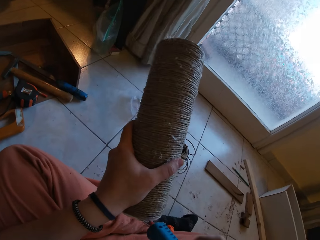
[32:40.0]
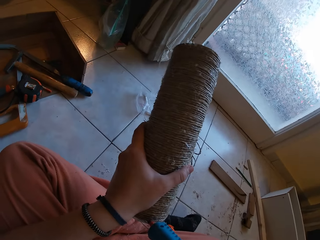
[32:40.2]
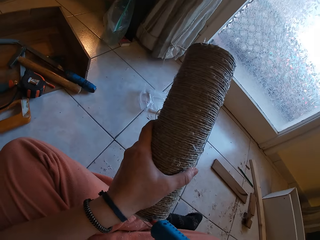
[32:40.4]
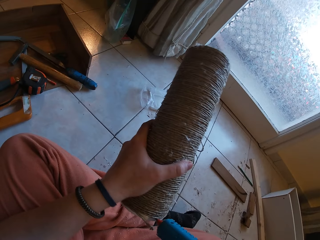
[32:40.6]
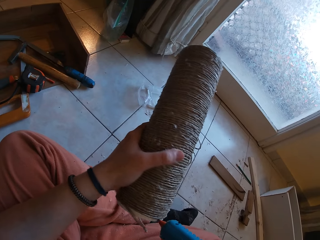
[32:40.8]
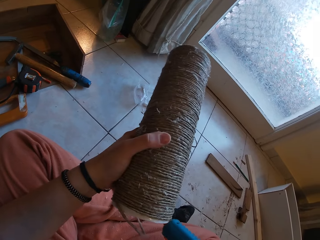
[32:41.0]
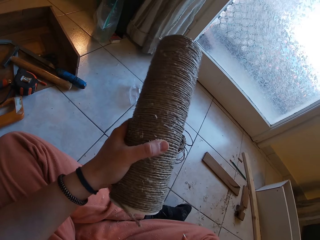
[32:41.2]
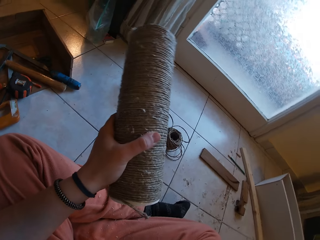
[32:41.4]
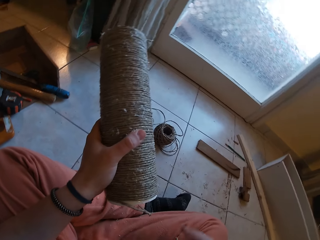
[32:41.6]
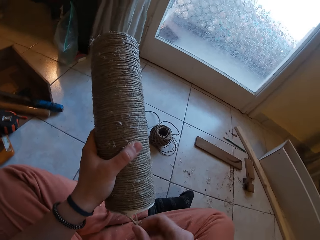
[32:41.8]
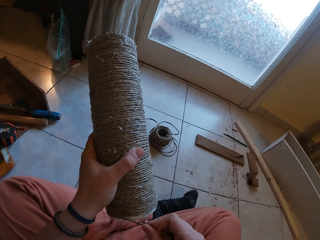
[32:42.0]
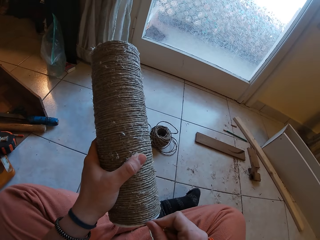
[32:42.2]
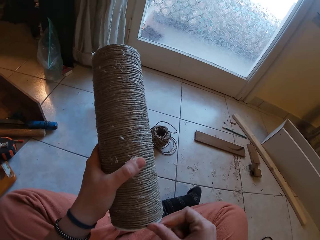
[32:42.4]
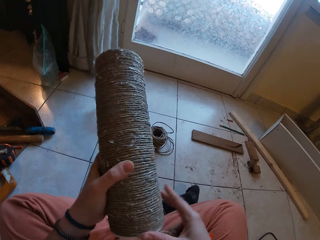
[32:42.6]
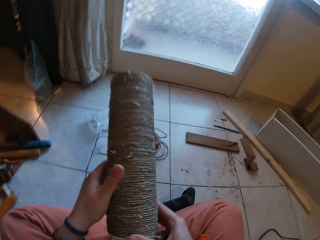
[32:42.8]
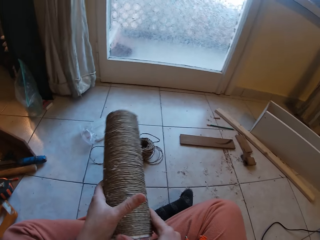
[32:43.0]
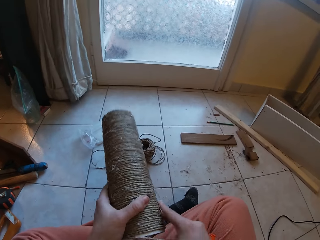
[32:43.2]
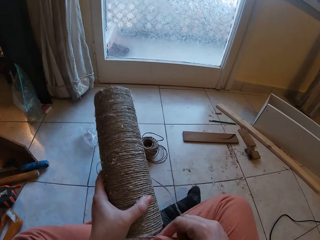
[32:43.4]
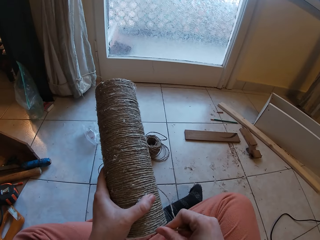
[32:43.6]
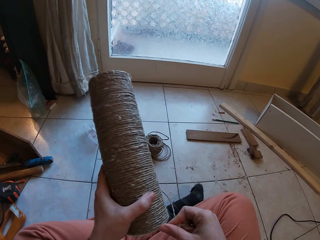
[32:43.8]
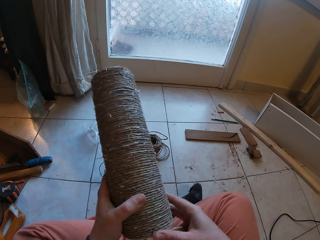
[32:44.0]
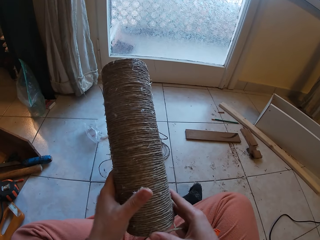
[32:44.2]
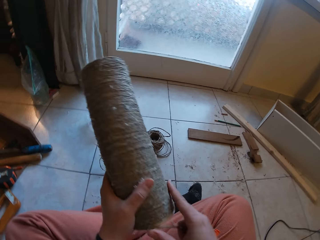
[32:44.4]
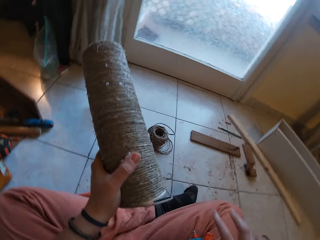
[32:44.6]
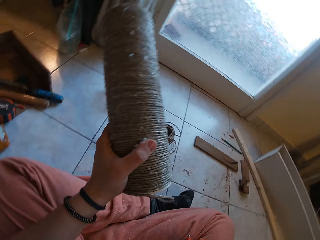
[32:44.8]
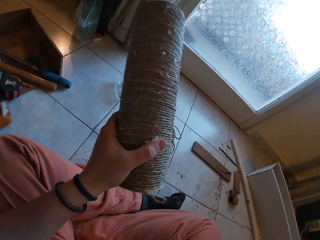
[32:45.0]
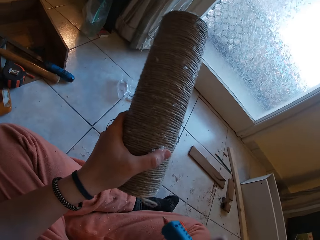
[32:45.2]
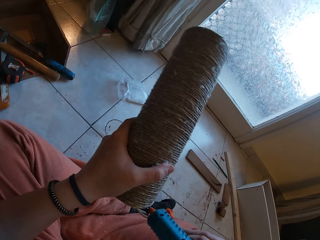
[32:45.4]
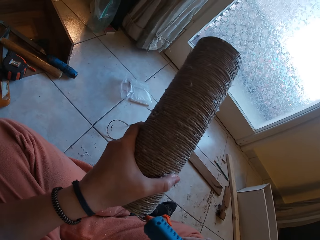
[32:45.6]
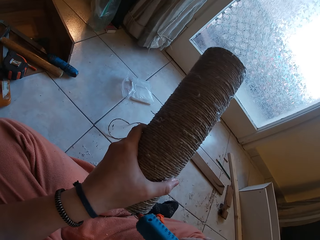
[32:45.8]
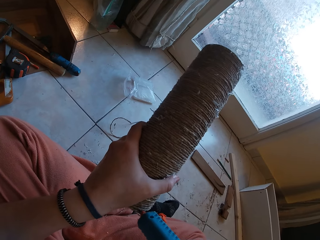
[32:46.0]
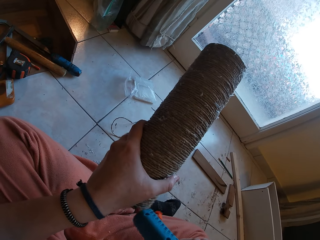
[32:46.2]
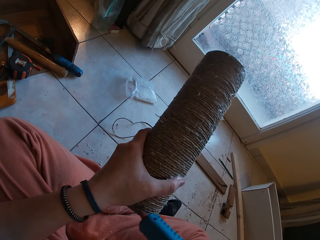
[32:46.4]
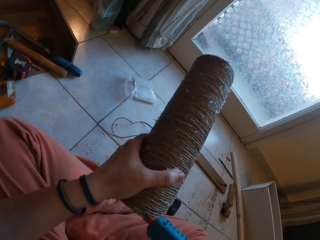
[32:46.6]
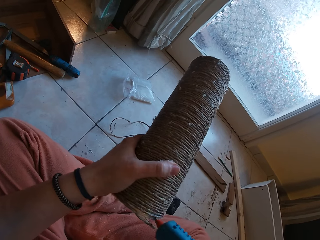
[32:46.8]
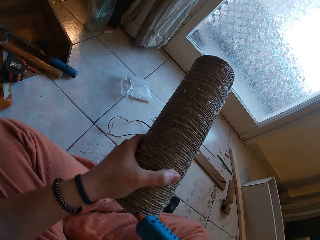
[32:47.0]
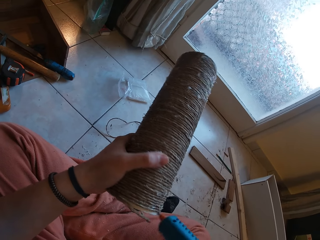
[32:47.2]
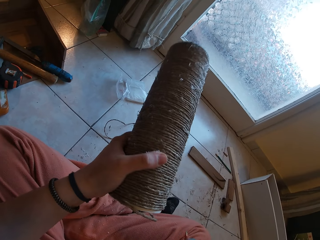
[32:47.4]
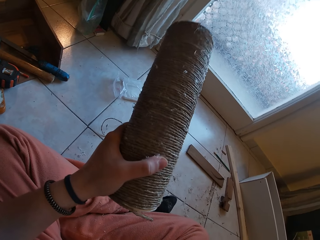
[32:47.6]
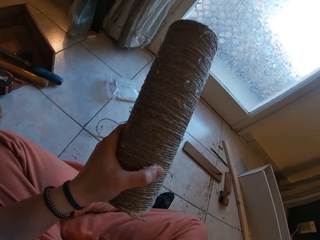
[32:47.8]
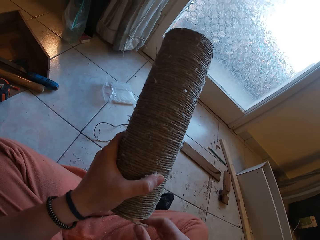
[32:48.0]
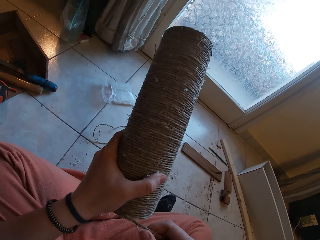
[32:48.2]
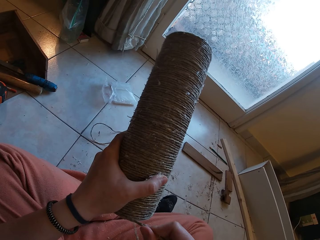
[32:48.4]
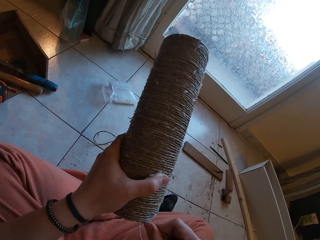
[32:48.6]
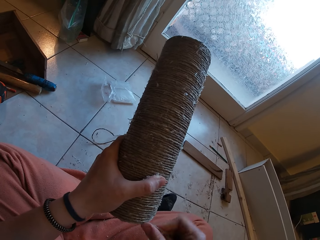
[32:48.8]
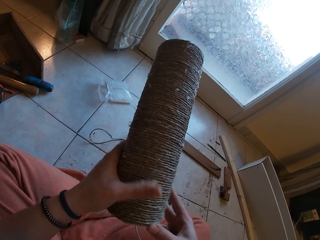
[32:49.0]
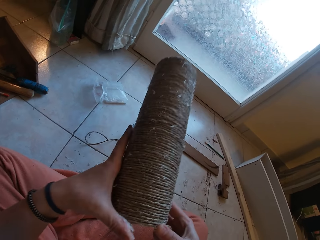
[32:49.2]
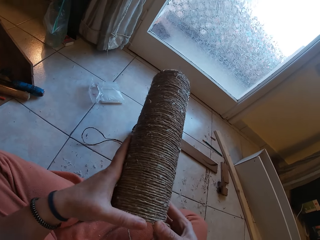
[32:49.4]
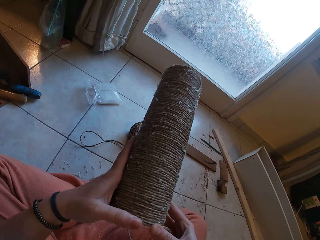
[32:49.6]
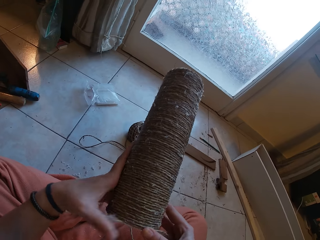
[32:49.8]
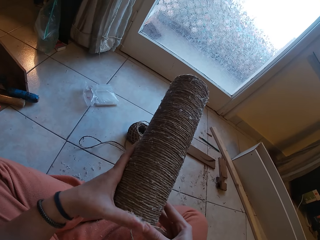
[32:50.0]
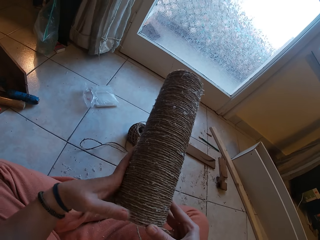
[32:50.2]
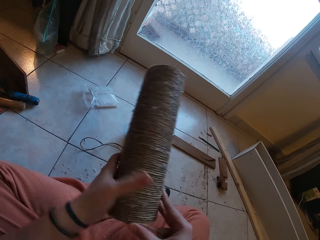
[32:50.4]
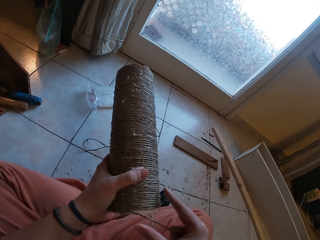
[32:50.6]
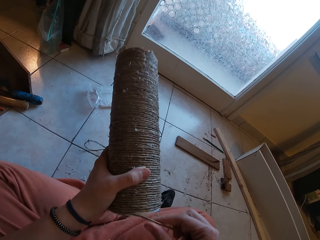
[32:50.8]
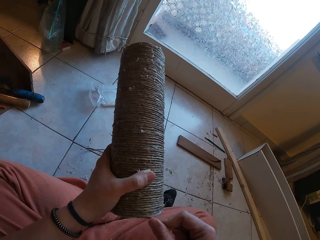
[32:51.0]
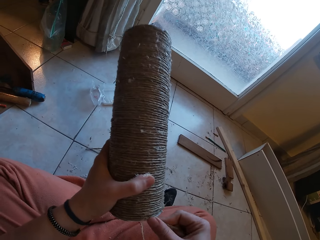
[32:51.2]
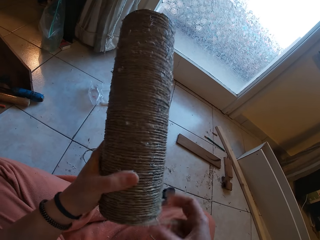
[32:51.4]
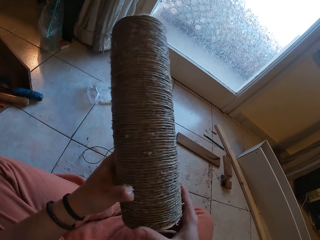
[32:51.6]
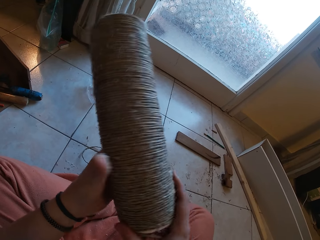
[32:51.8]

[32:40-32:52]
The camera wearer picks up a glue gun. He applies glue with the glue gun on the plastic with his right hand. He drops the glue gun with his right hand on the floor. He rolls the hemp rope around the plastic with his right hand. He picks up the glue gun. He applies glue with the glue gun on the plastic with his right hand. He drops the glue gun with his right hand on the floor. He rolls the hemp rope around the plastic with his right hand.

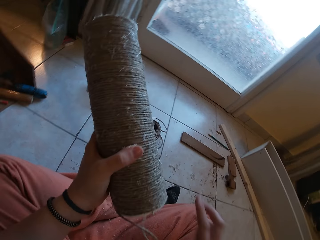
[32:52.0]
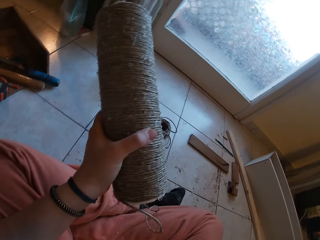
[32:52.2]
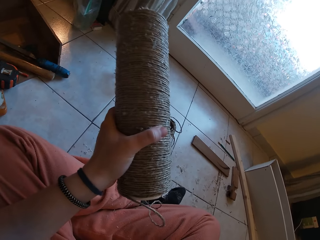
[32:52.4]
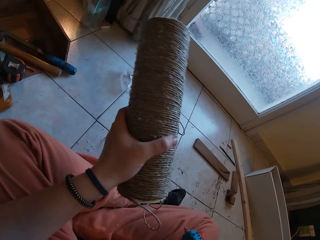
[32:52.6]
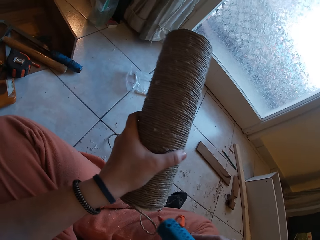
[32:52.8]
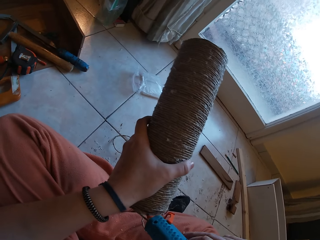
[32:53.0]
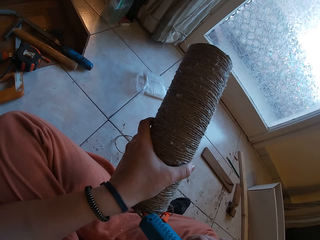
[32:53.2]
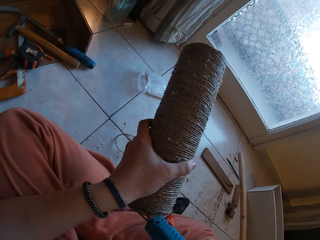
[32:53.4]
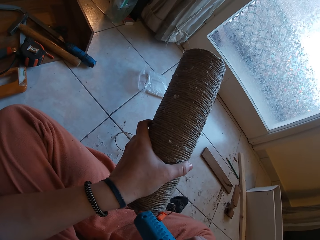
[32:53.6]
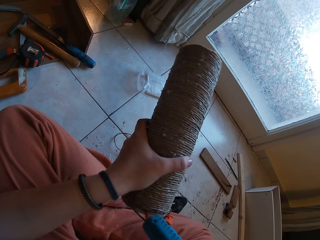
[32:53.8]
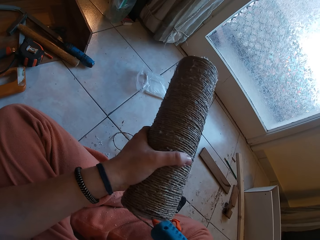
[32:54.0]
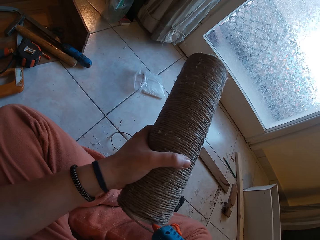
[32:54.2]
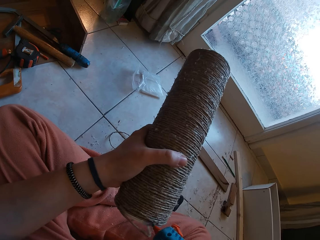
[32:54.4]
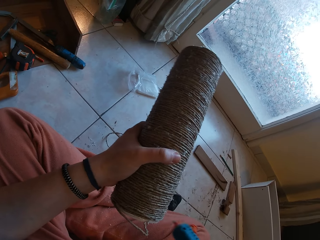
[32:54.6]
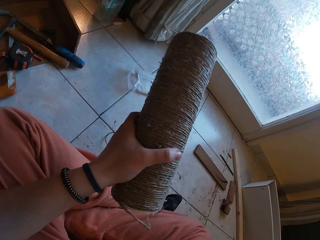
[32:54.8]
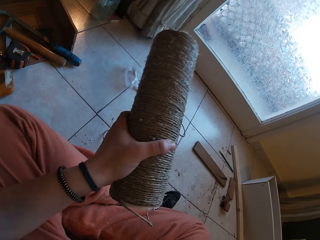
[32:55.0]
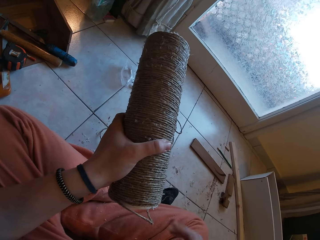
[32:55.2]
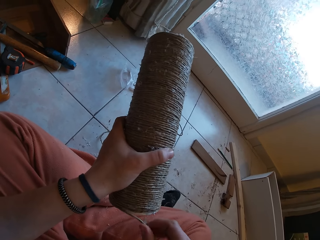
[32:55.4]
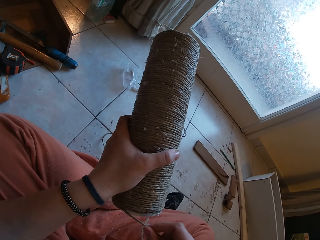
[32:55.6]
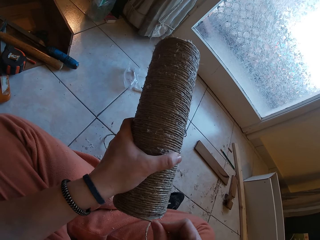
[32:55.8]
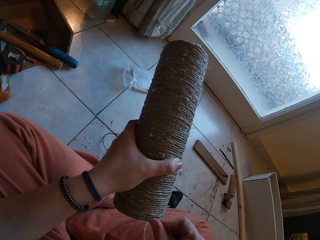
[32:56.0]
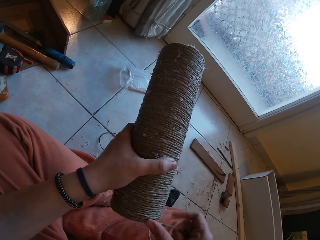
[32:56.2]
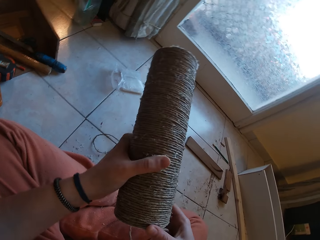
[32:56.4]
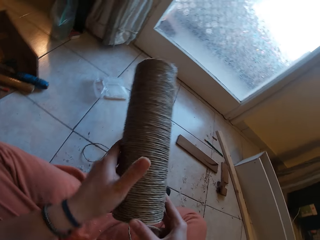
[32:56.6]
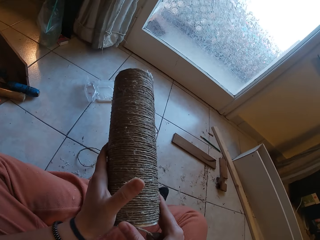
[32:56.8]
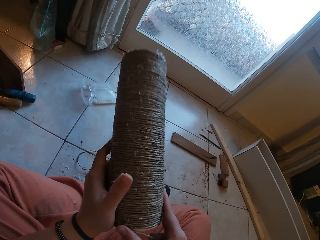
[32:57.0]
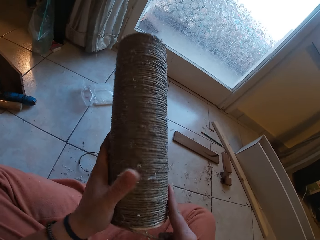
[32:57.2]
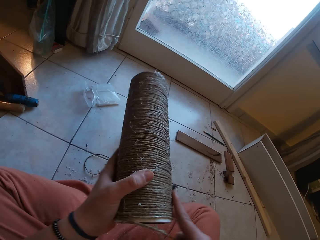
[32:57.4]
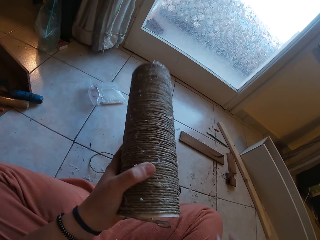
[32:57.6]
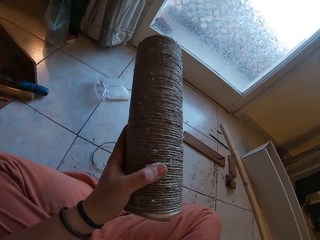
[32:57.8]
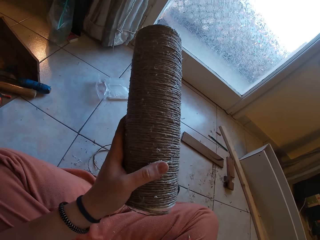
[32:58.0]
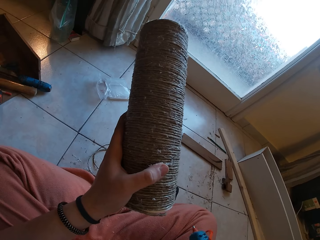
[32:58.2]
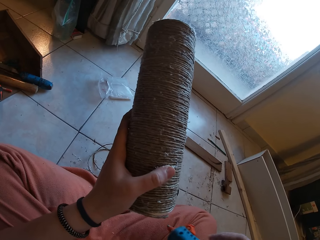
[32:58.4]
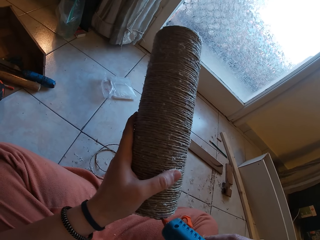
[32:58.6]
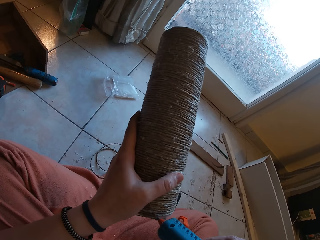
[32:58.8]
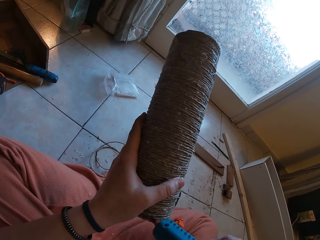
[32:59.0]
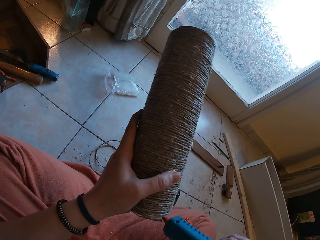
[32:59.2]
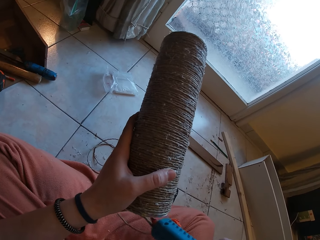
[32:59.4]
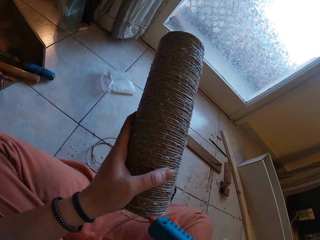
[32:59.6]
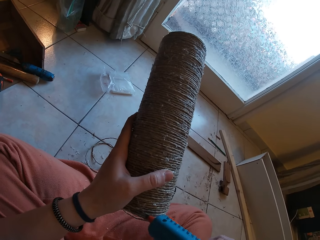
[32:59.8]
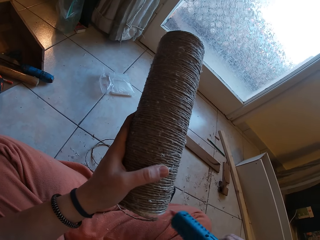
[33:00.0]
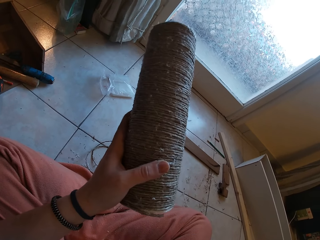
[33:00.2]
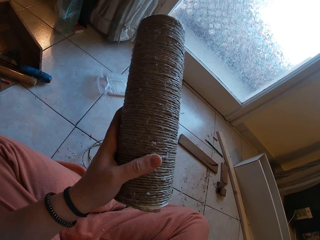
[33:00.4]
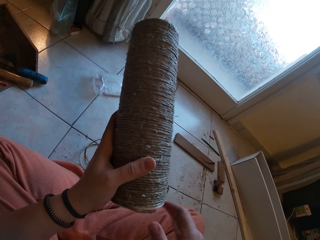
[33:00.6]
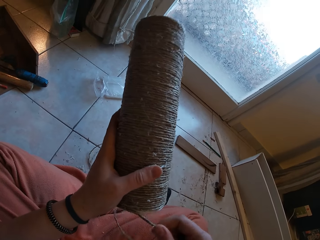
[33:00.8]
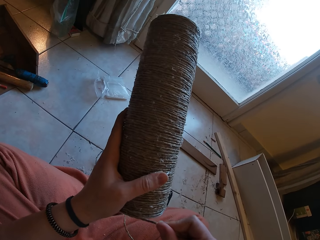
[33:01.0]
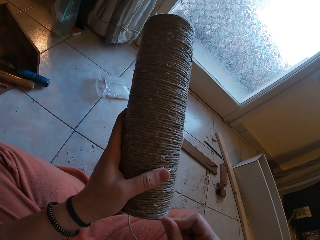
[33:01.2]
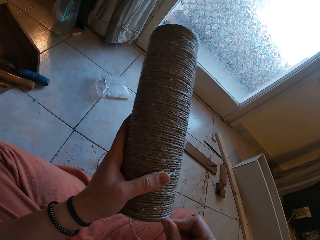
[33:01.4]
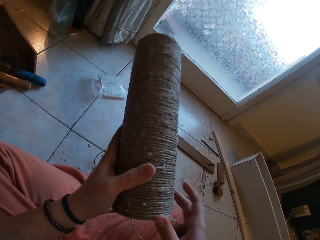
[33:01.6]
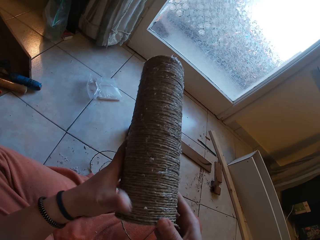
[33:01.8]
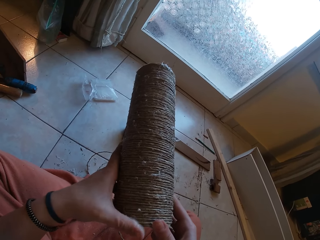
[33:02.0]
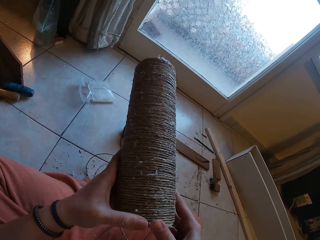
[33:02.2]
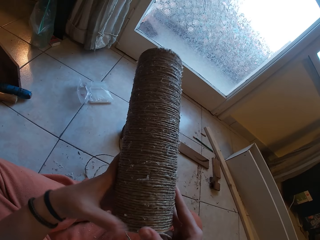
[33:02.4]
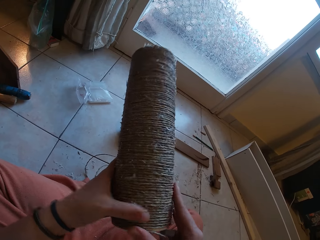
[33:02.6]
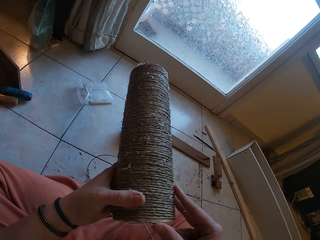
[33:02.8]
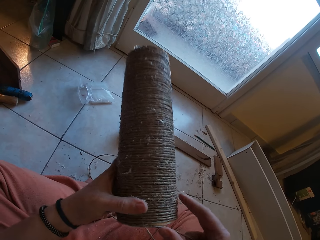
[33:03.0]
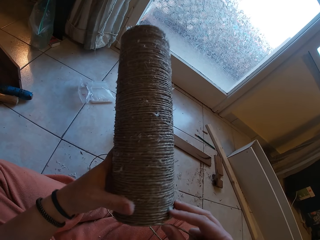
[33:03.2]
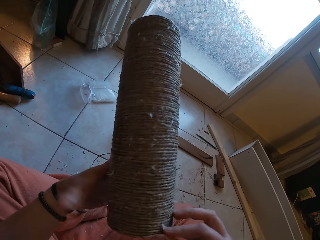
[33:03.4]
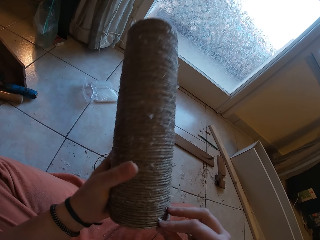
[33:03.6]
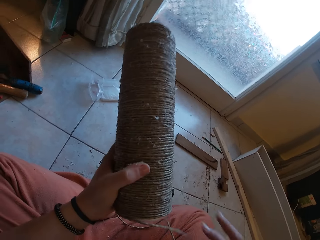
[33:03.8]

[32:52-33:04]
The camera wearer picks up a glue gun. He applies glue with the glue gun on the plastic with his right hand. He drops the glue gun with his right hand on the floor. He rolls the hemp rope around the plastic with his right hand. He picks up the glue gun. He applies glue with the glue gun on the plastic with his right hand. He drops the glue gun with his right hand on the floor. He rolls the hemp rope around the plastic with his right hand.
